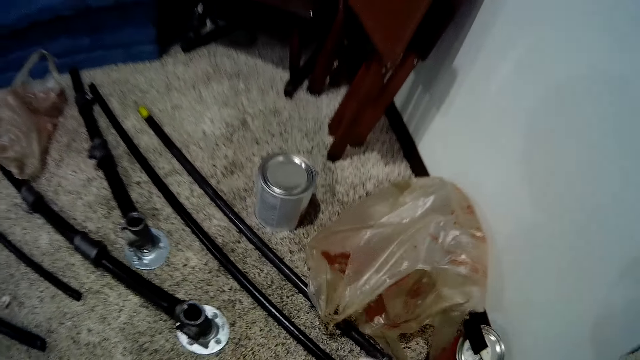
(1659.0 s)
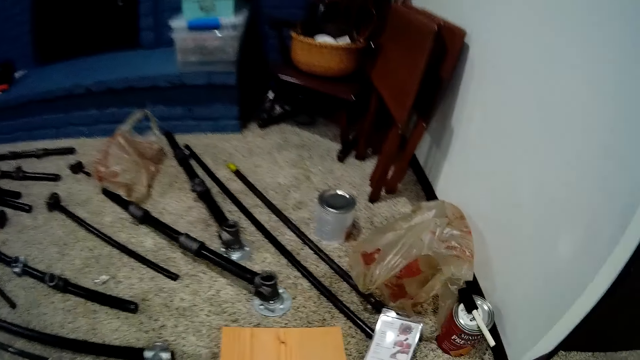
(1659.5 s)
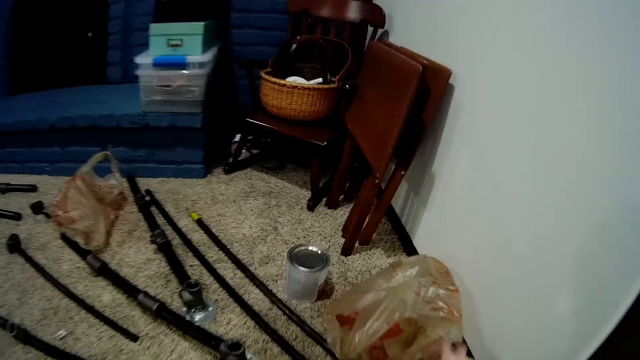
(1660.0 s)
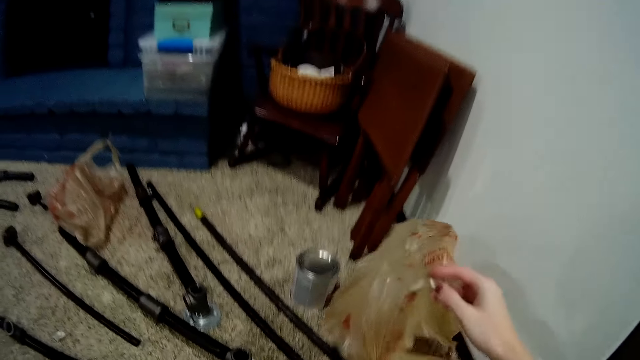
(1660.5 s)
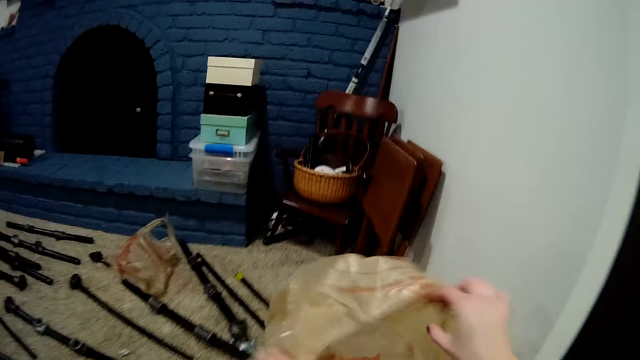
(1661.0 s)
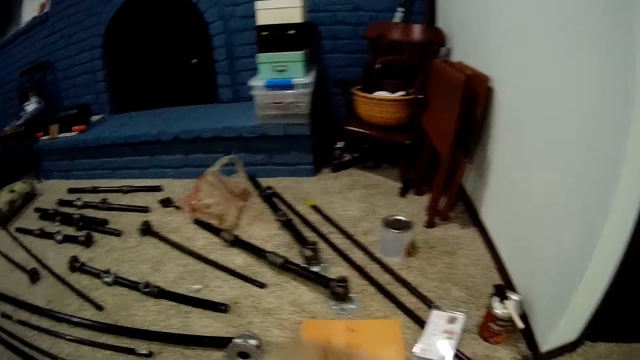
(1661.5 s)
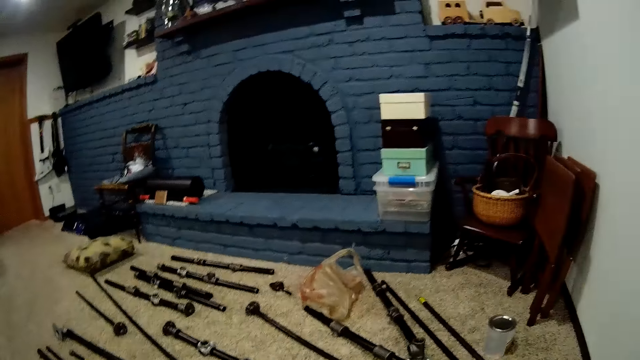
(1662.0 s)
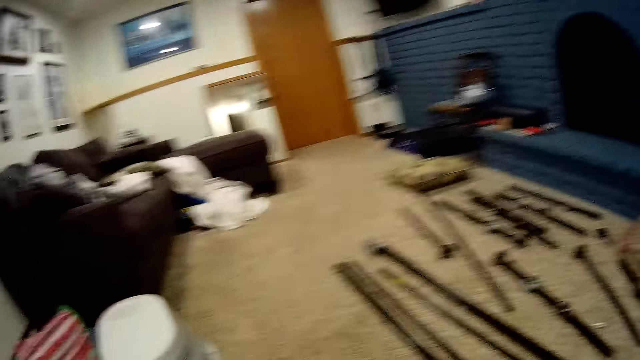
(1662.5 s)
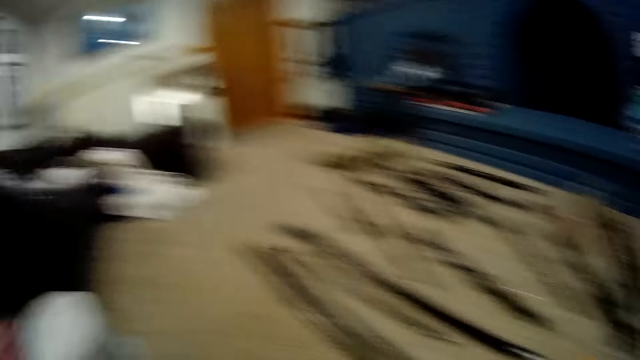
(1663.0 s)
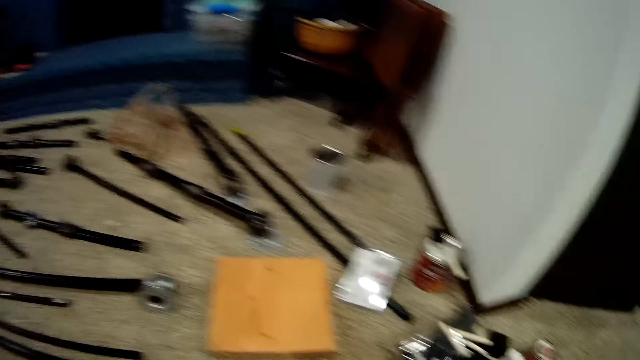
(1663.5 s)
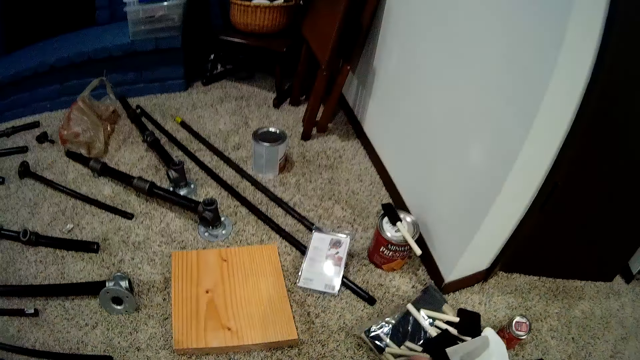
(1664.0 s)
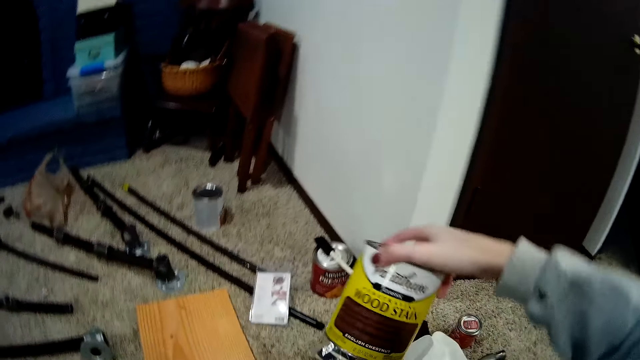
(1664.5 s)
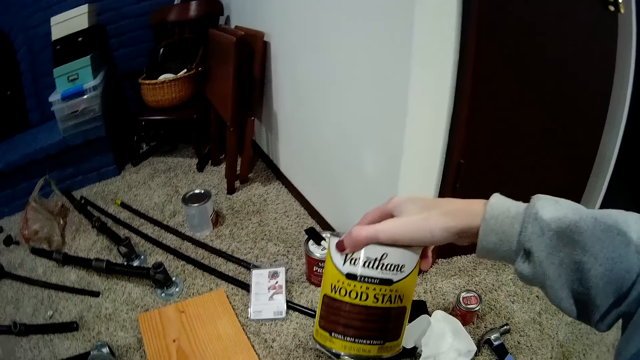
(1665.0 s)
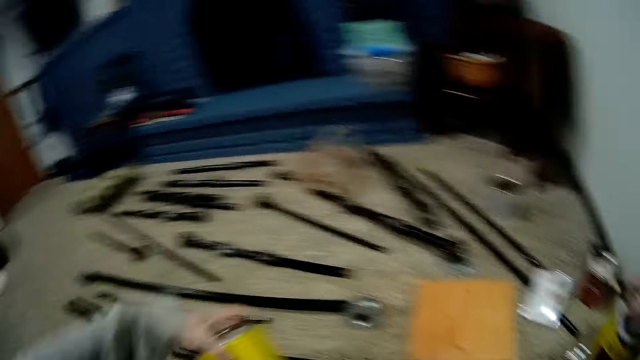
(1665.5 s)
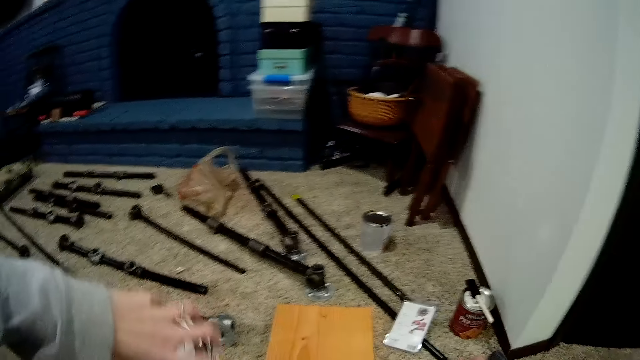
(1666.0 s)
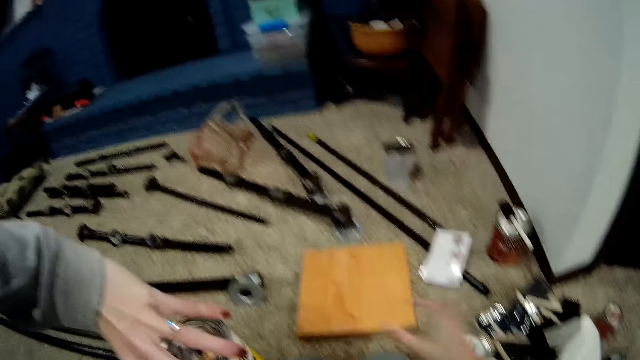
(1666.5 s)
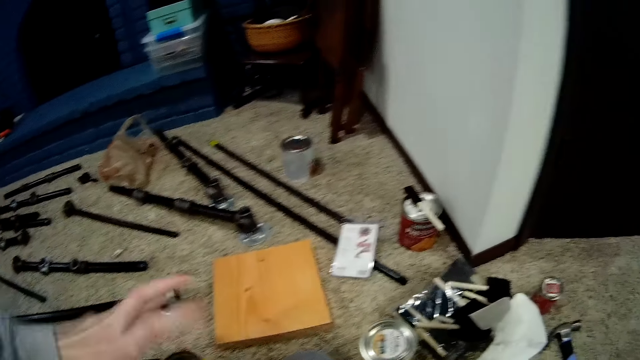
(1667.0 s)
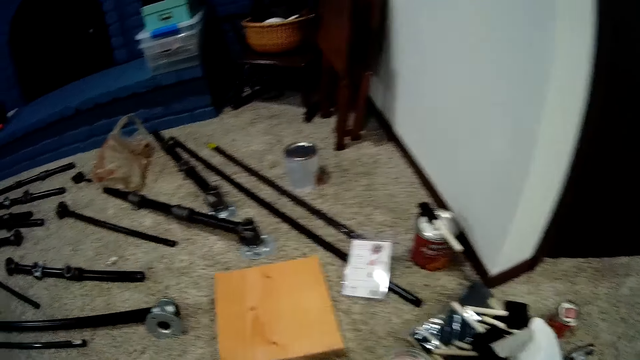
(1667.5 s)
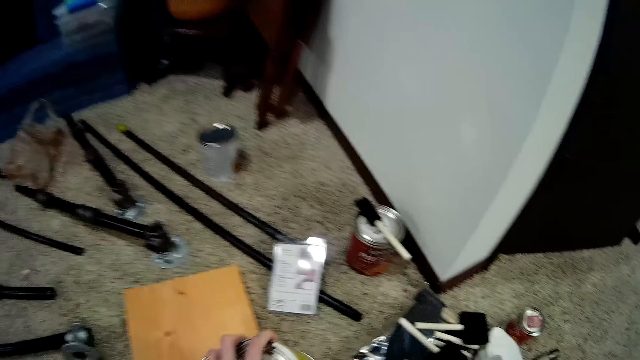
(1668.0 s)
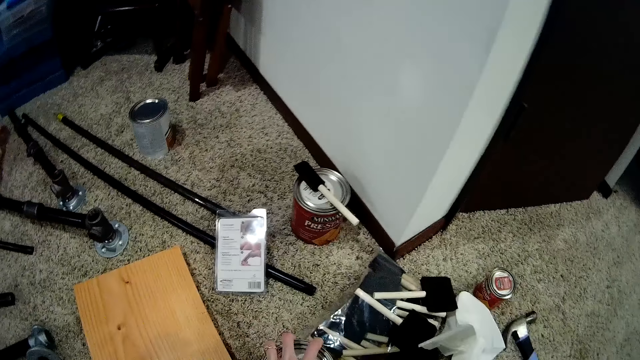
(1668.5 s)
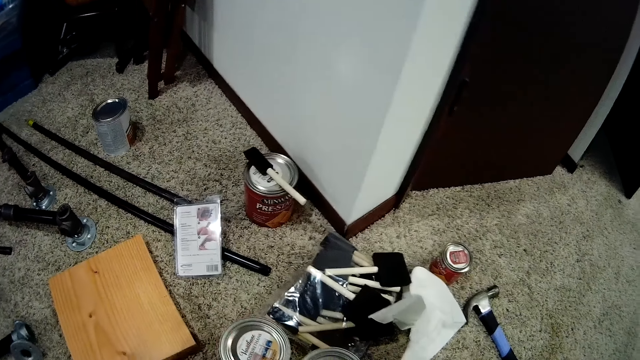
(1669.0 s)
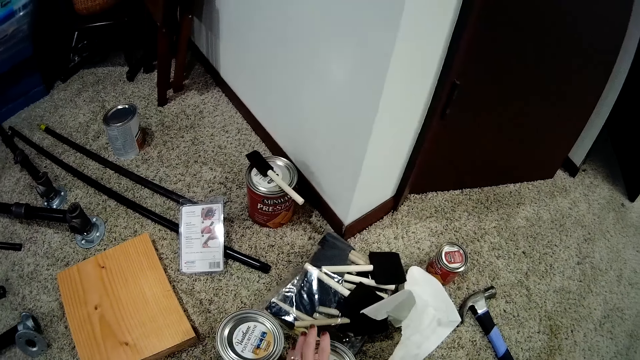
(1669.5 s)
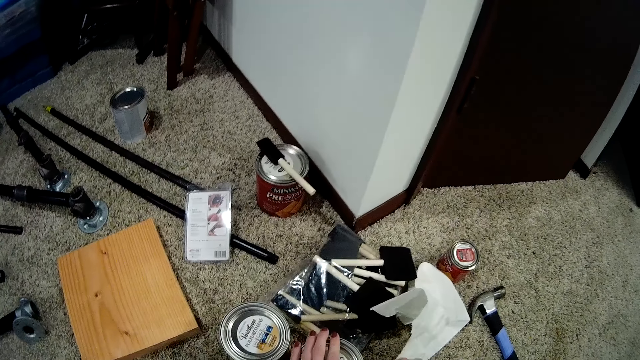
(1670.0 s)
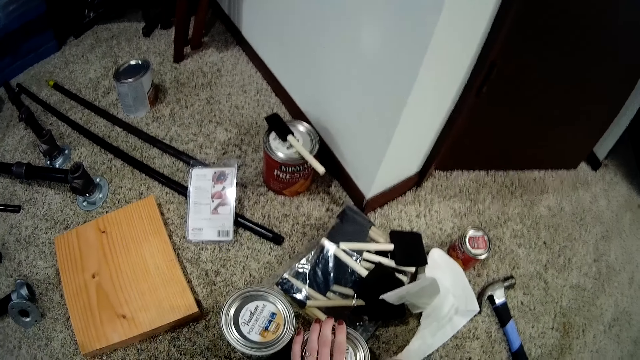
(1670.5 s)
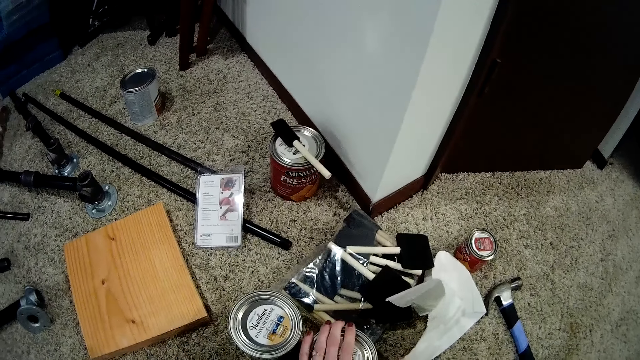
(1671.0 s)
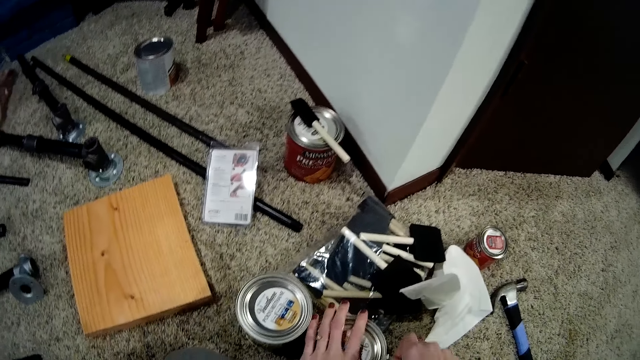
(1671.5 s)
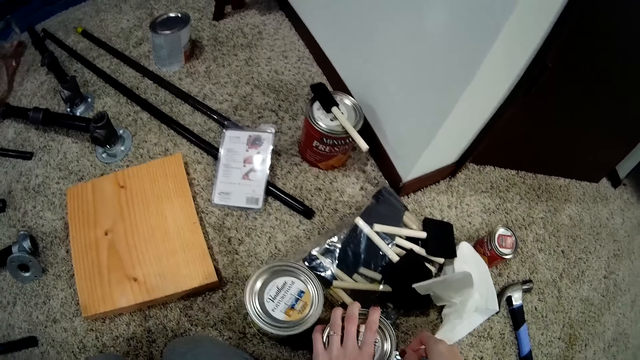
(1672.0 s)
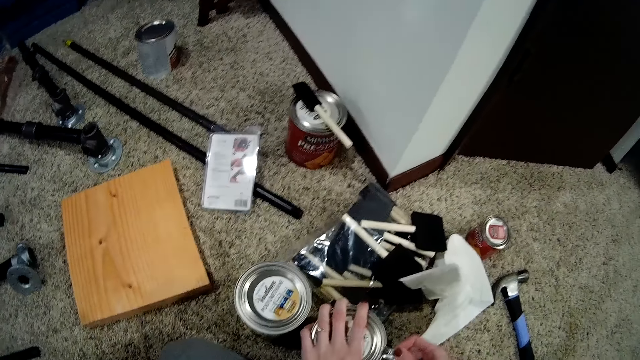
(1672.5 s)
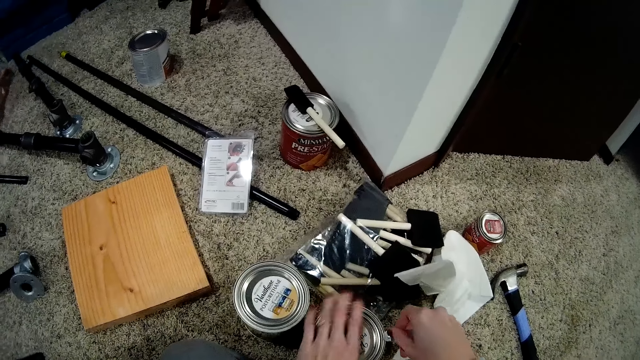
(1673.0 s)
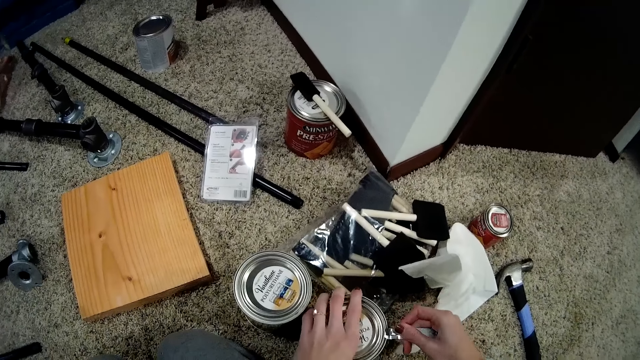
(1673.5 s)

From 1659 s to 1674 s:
The camera wearer picks up the plastic bag. He puts aside the nylon bag. He raises up a wood wax finish from the floor. He raises another wood wax finish from the floor with his left hand. He opens up the lid of the wood wax finish with a metal opener.

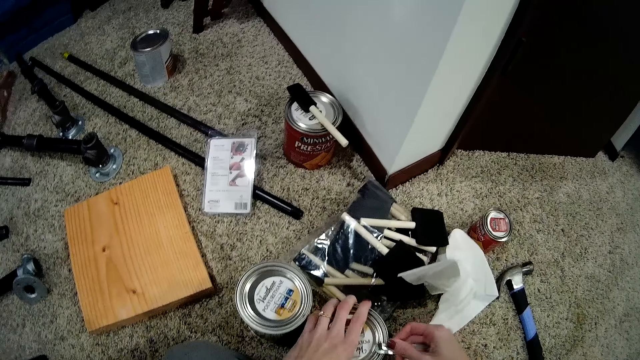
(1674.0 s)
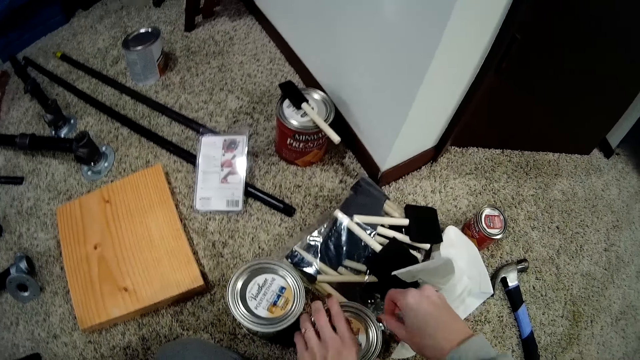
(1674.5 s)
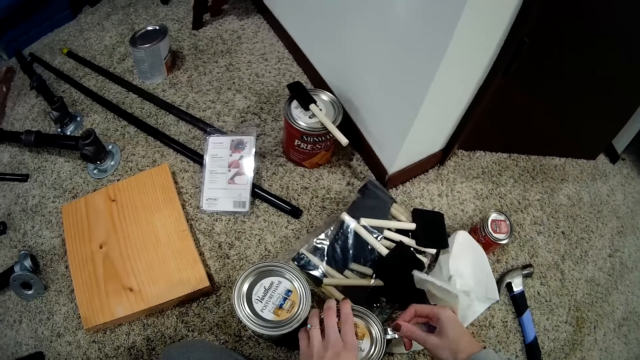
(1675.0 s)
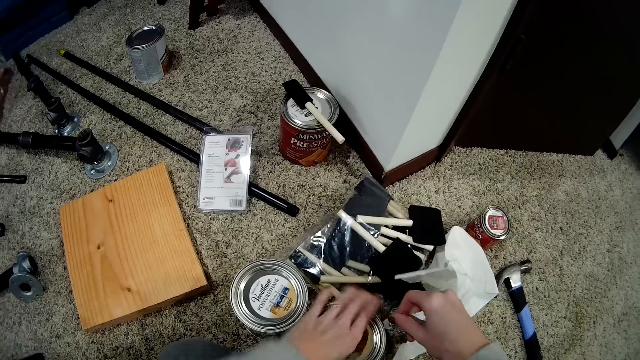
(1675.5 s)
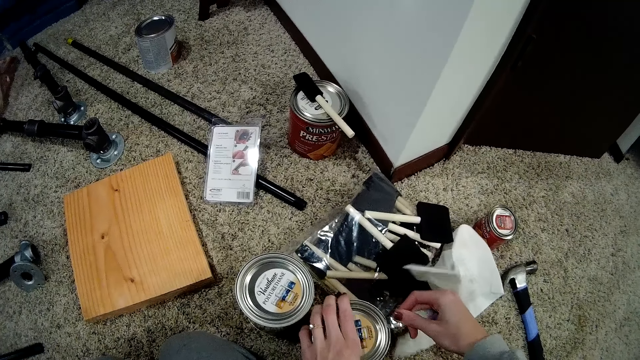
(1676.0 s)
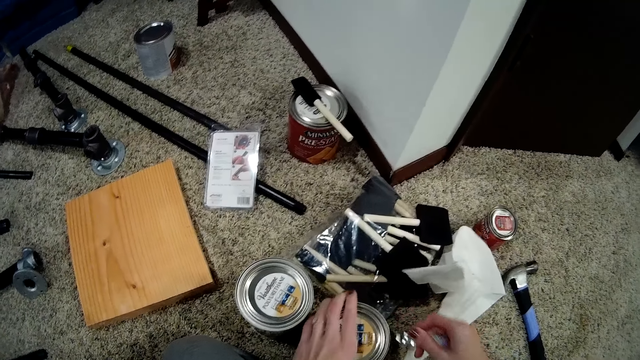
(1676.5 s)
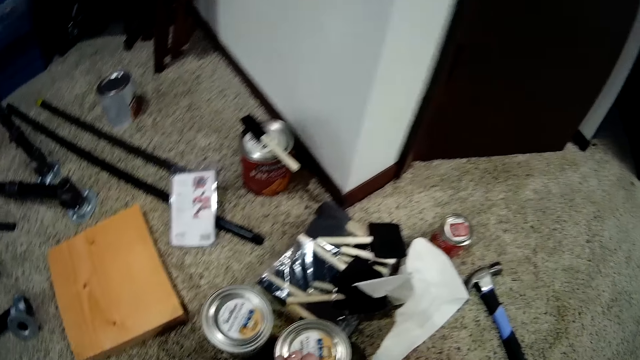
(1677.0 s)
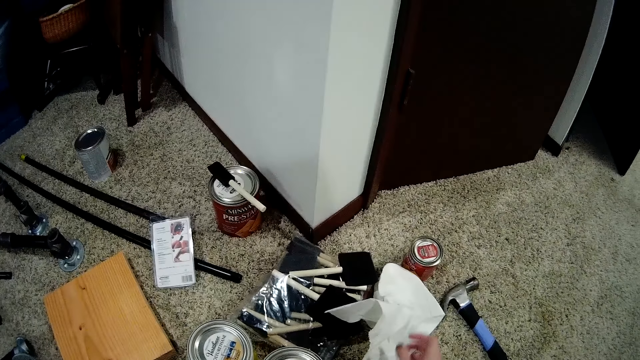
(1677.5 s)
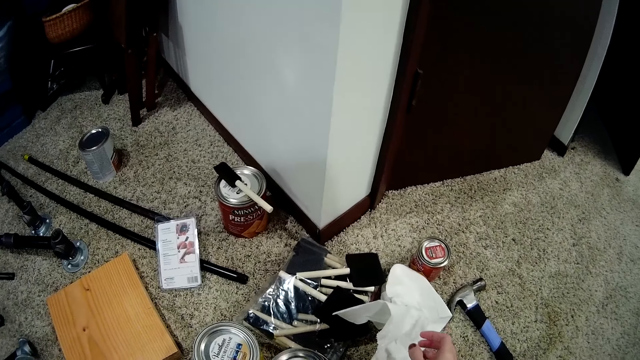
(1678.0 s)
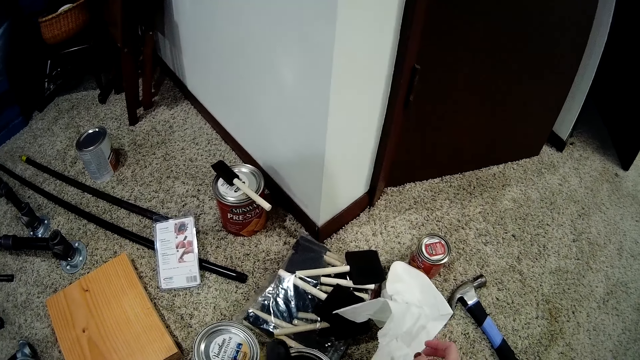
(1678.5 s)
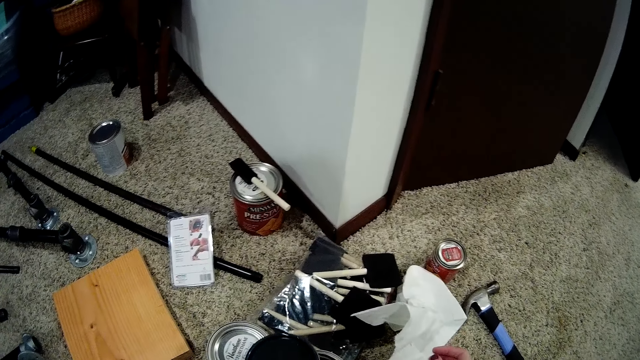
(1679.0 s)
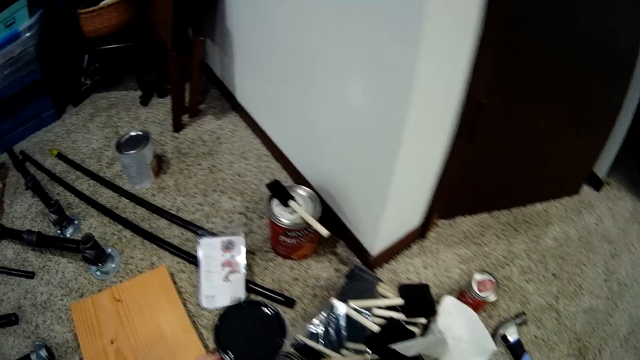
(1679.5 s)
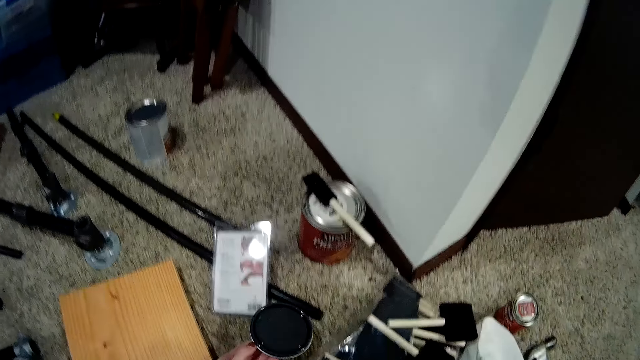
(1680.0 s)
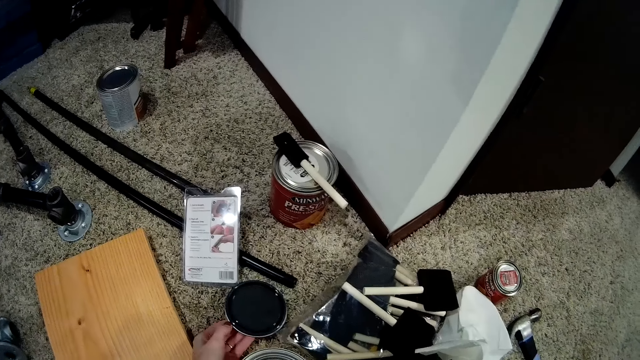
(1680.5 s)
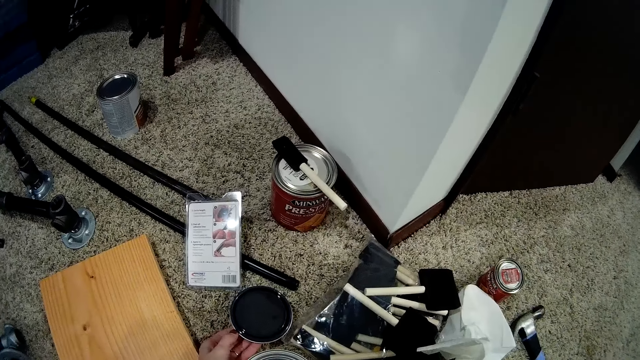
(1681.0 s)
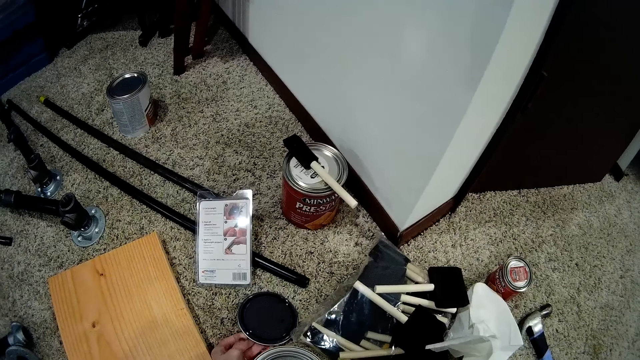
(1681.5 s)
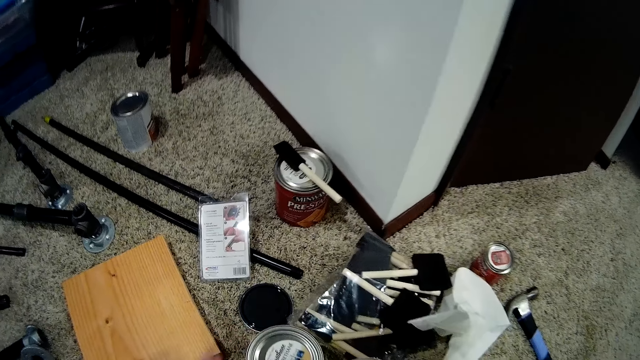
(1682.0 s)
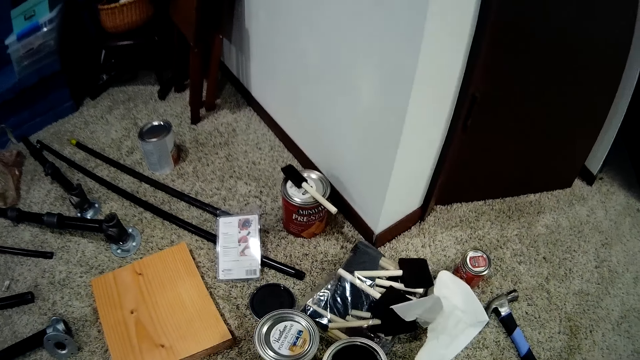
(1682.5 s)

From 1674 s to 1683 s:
The camera wearer drops the lid of the wood wax finish on the floor.
